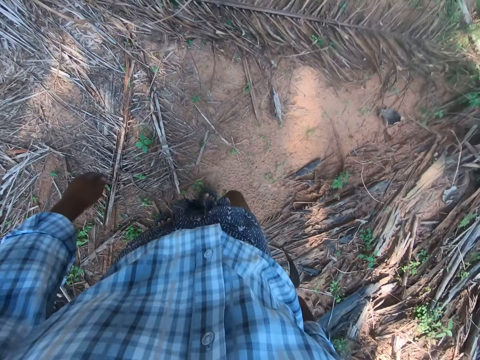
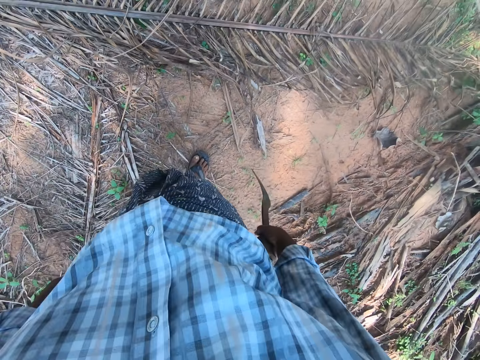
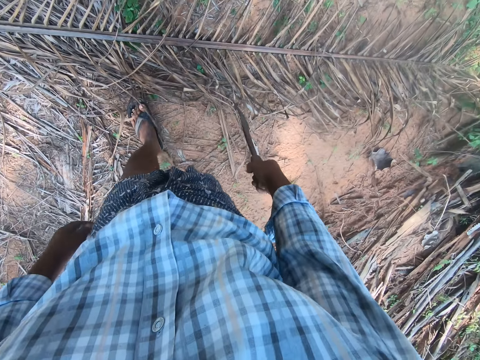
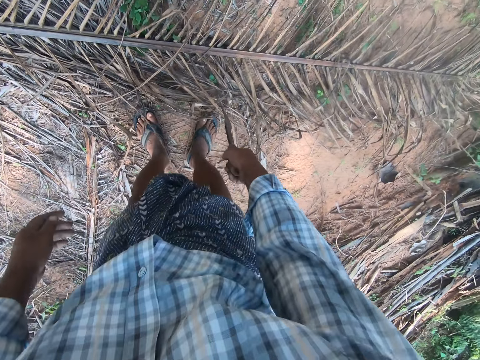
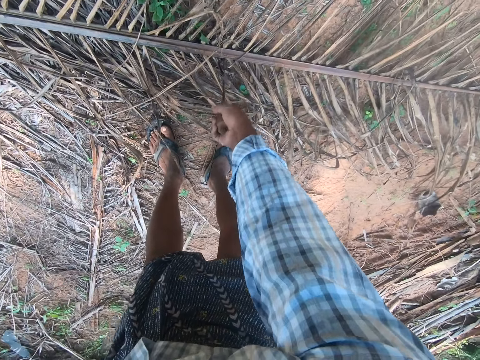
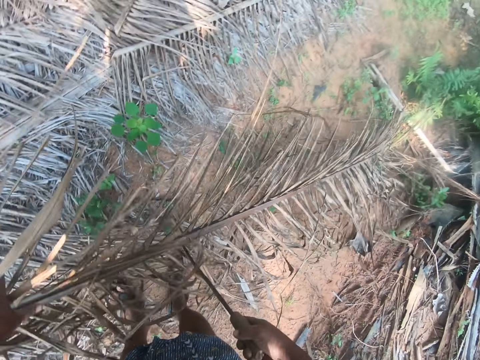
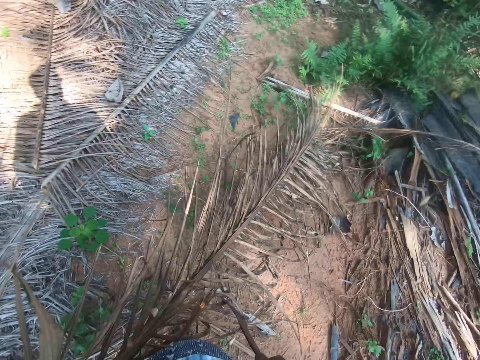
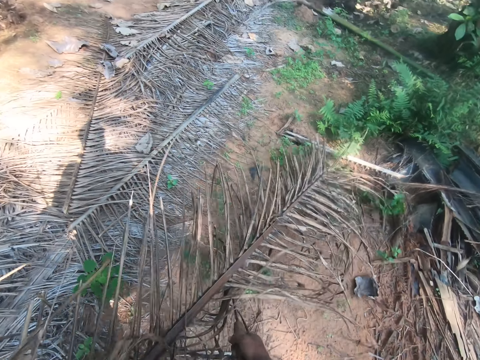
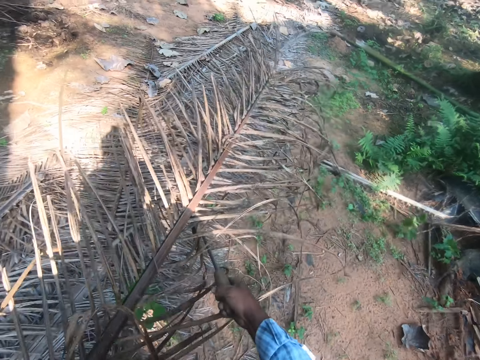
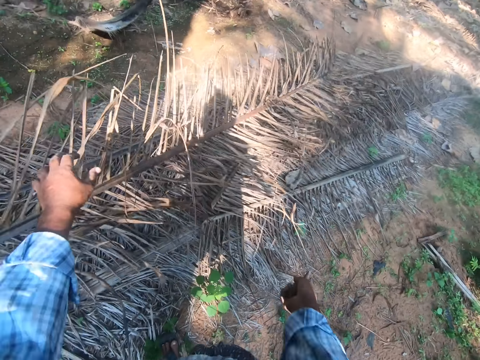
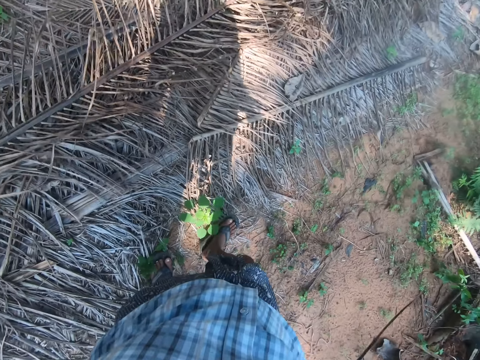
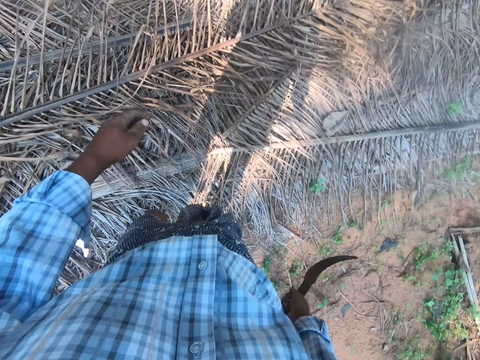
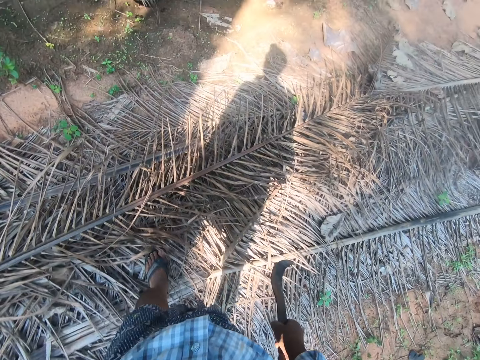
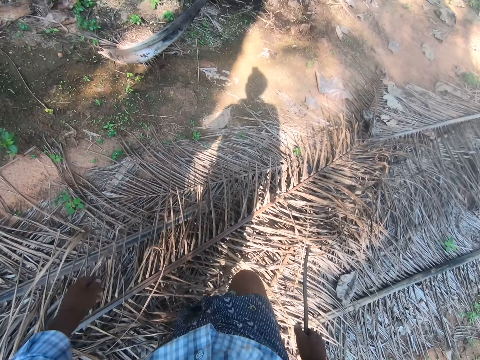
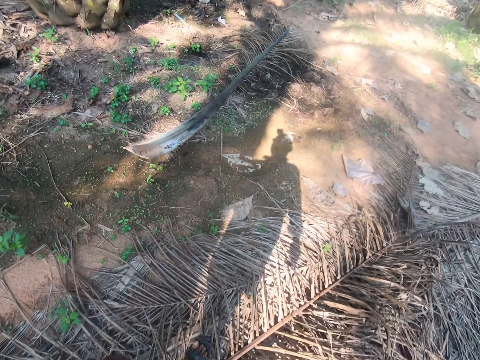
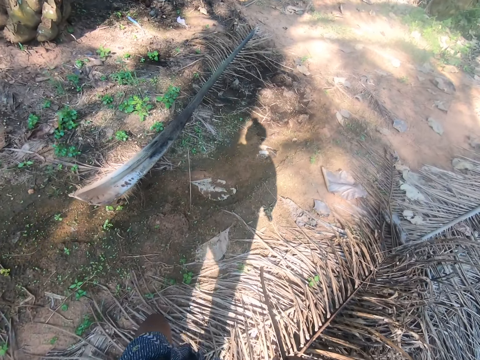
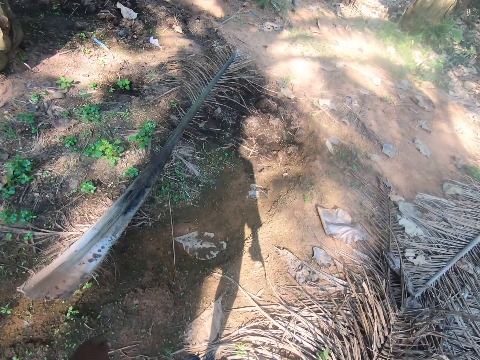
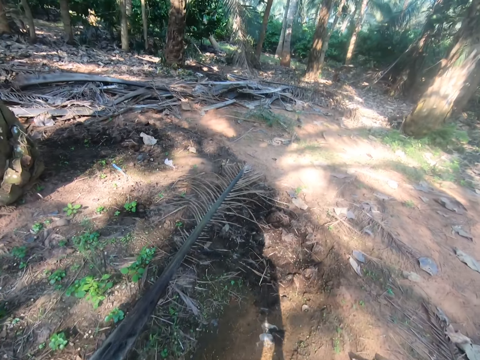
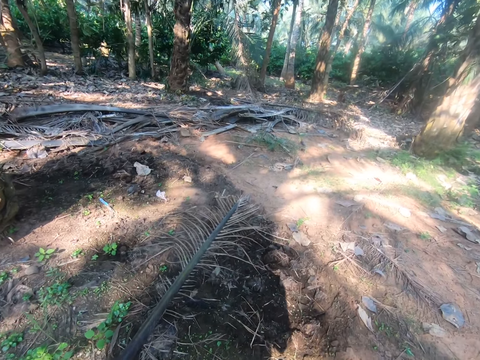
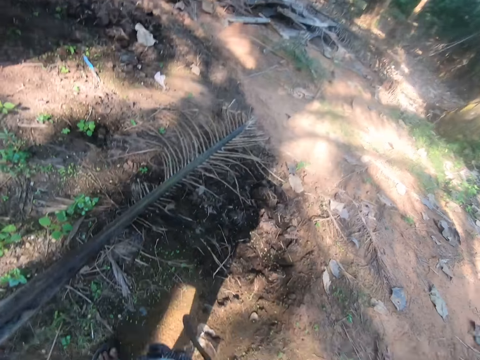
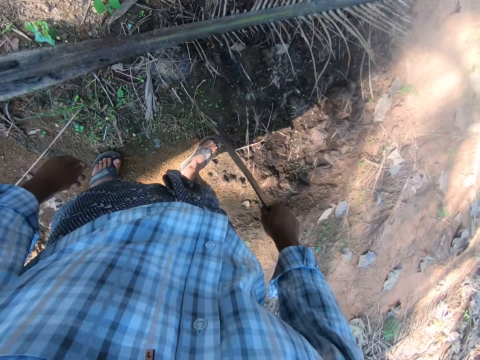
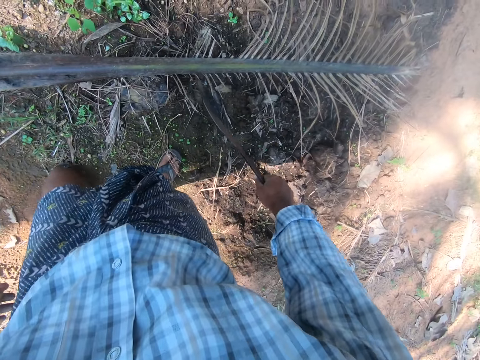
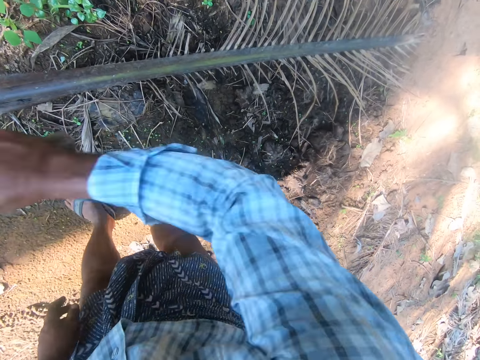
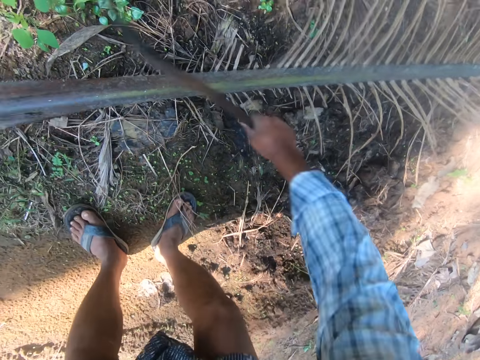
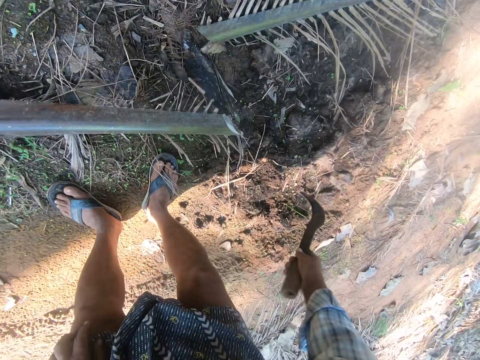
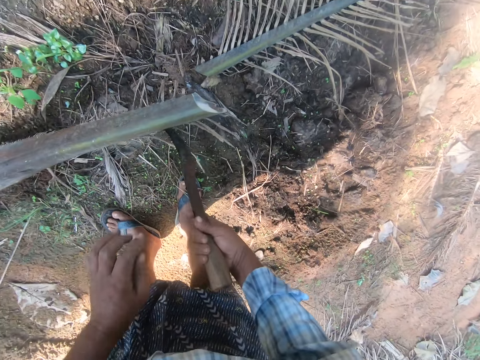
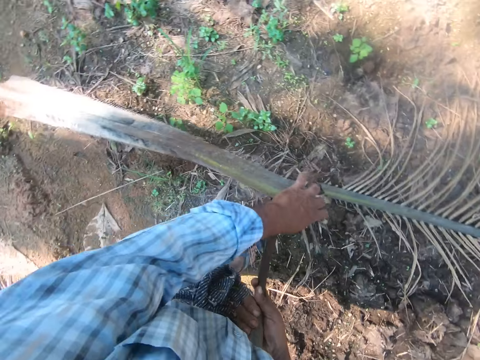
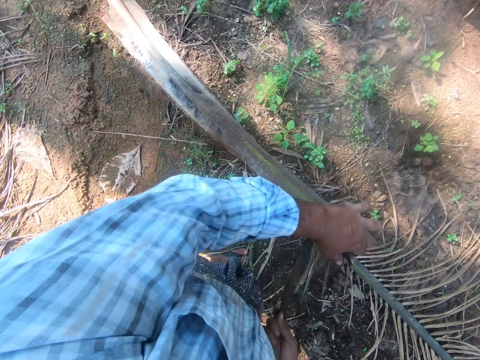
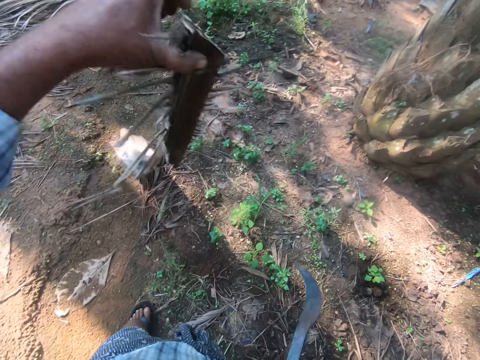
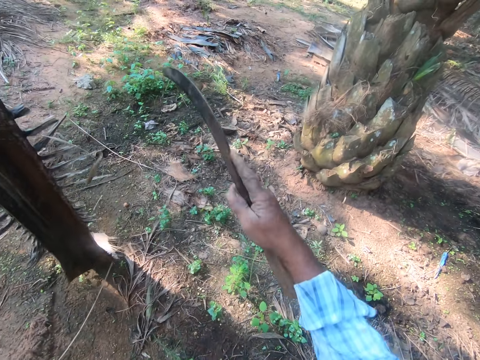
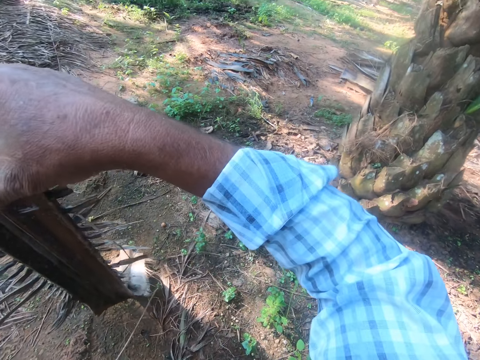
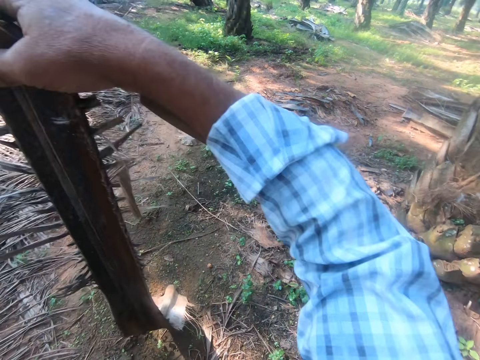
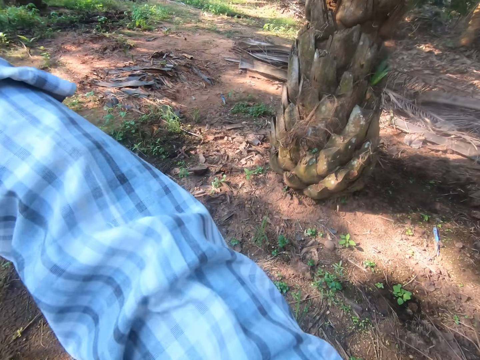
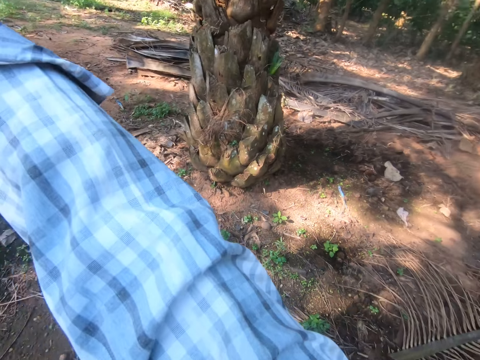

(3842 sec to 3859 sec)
The camera wearer bends. He picks up a palm stem or coconut branch with a cutlass or pruning saw with his hand. He pulls the pruning saw off the coconut branch and holds the coconut branch with the pruning saw. He throws the stem on some stems on the ground. He walks on the coconut branches on the farmland. He walks around the field. He cuts the coconut branch on the ground into two with the pruning saw. He bends. He picks up a part of the palm stem with the cutlass in his hand. He holds the coconut branch with his hand and lifts the coconut branch. He takes the stem part with his hand.

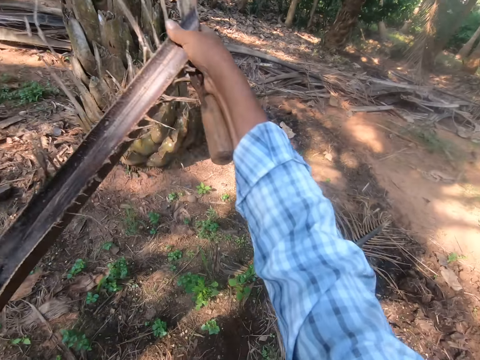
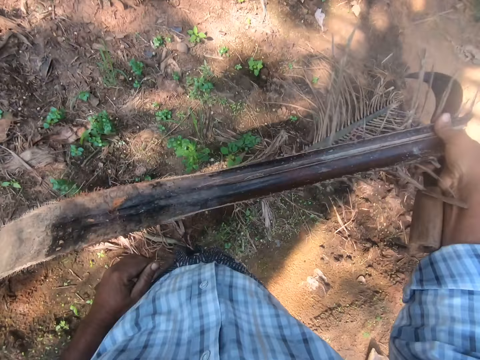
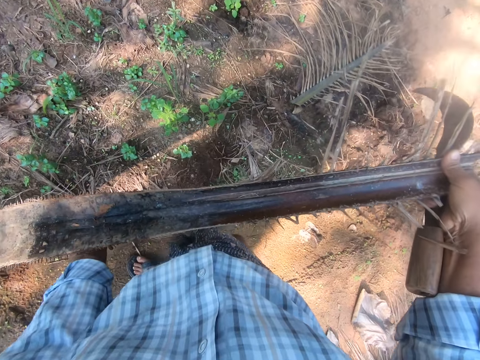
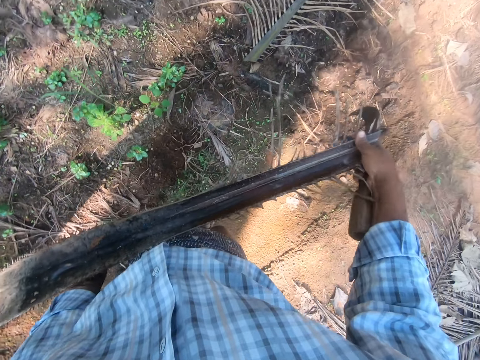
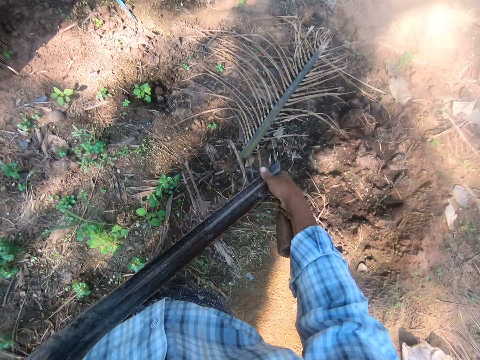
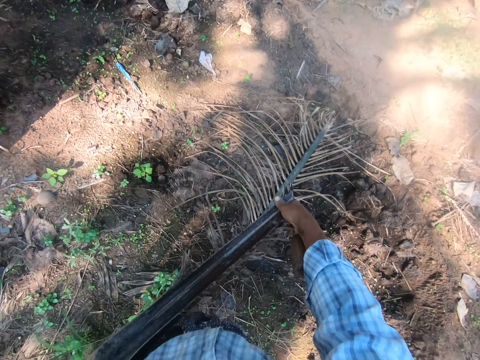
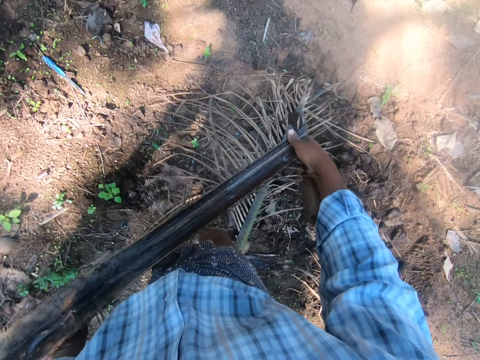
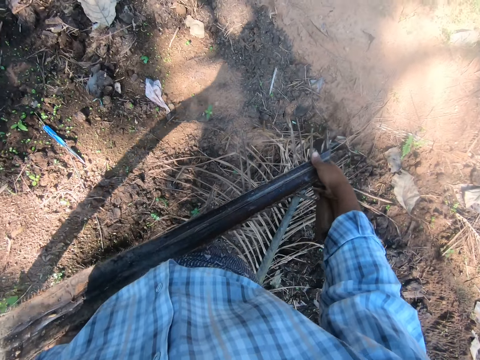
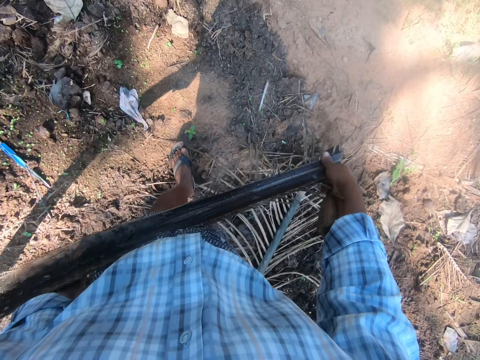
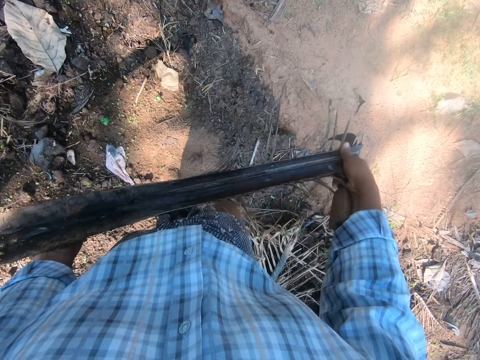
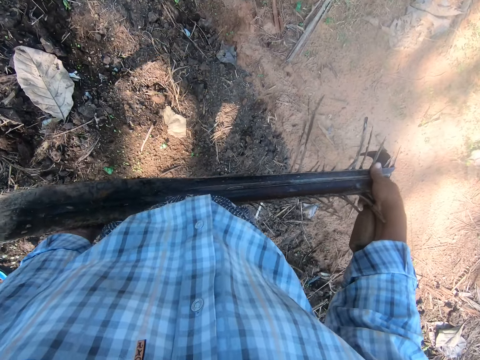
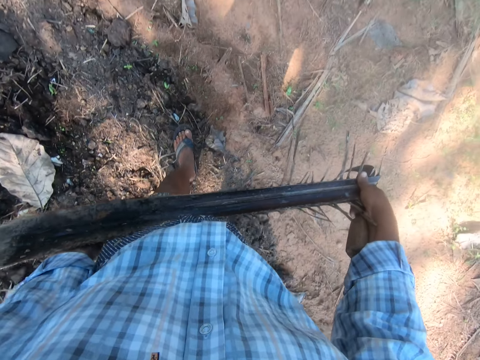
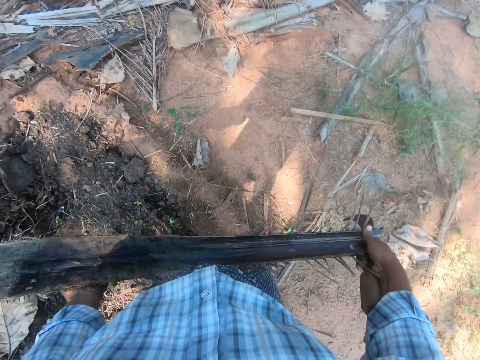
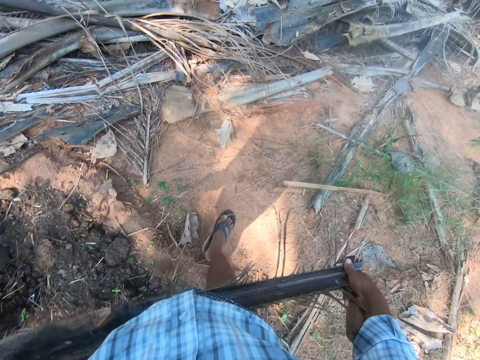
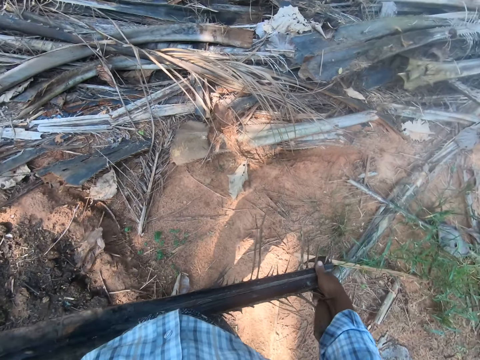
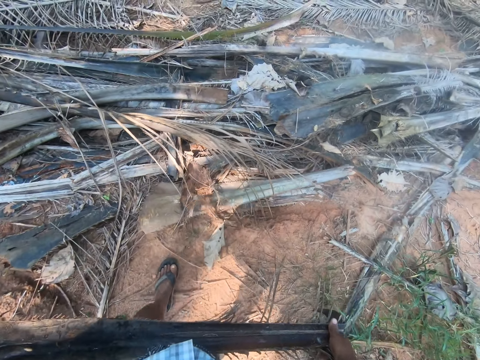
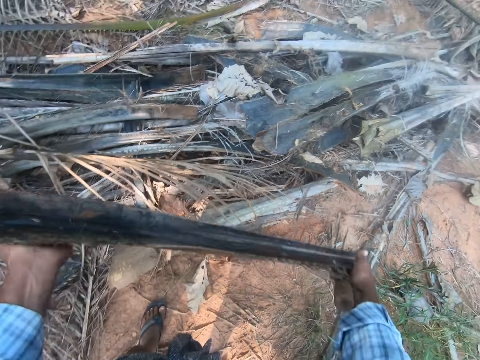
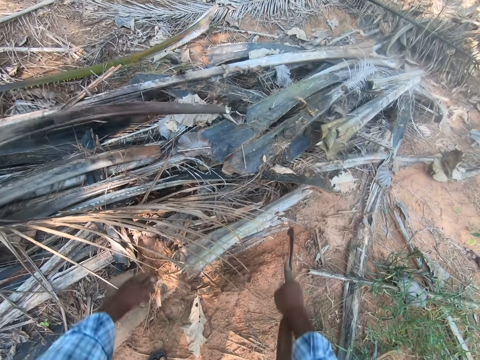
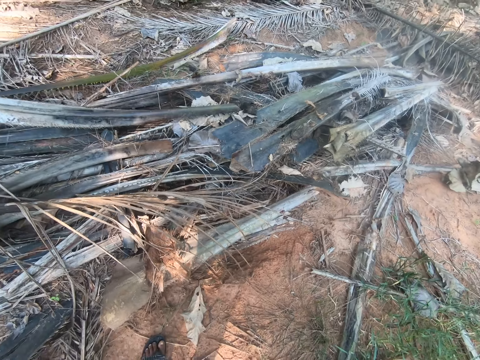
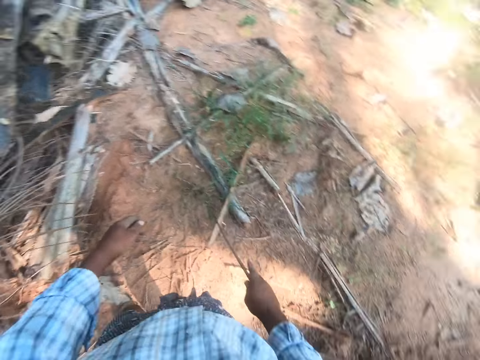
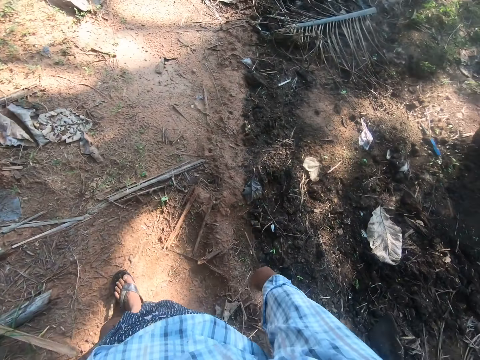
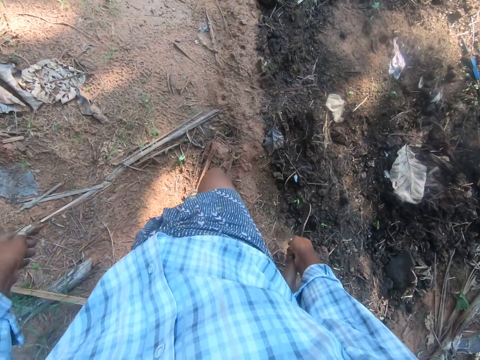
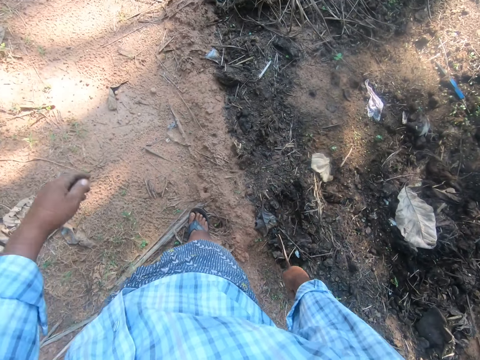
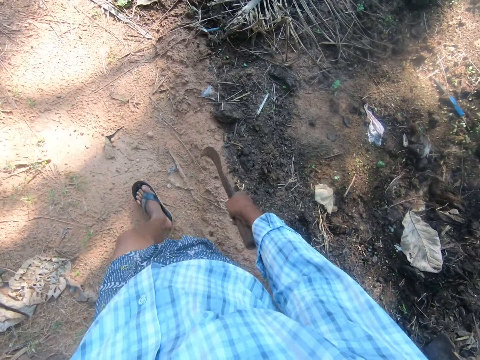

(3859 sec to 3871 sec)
The camera wearer holds the coconut branch with both hands, pulls their hand off the coconut branch, and holds the coconut branch with both hands again. They walk around the field. They take the palm stem to the other pile of stems on the ground with both hands. They throw the stem on the pile of stems on the ground. They walk around the field.
